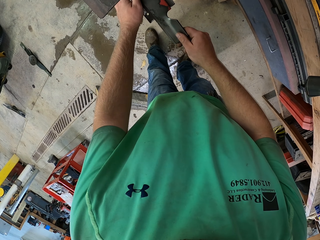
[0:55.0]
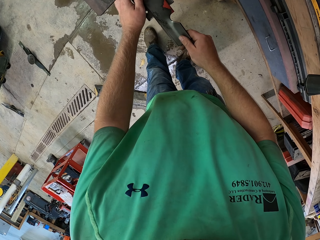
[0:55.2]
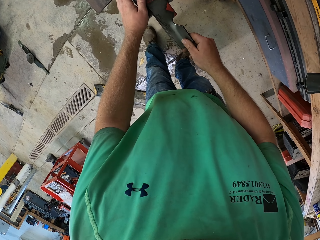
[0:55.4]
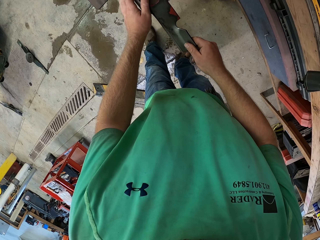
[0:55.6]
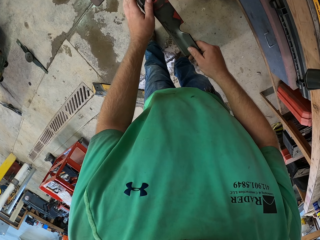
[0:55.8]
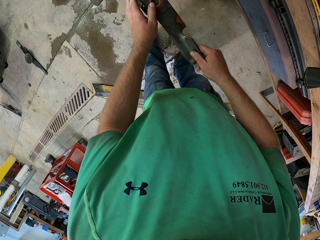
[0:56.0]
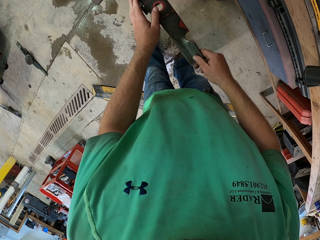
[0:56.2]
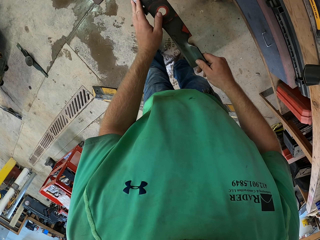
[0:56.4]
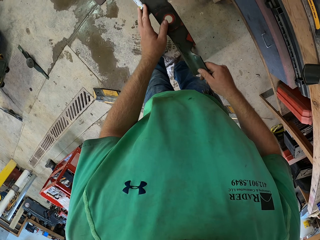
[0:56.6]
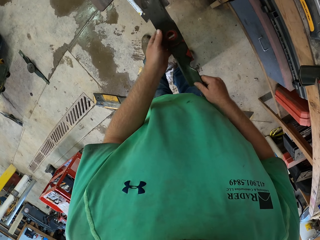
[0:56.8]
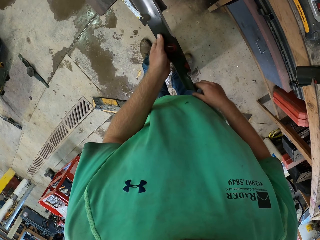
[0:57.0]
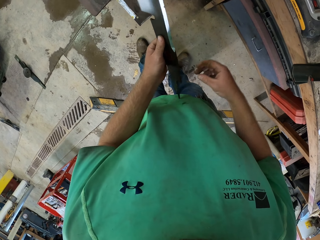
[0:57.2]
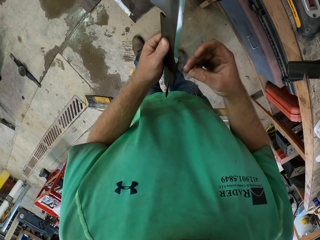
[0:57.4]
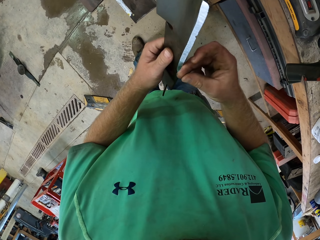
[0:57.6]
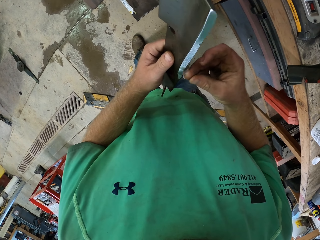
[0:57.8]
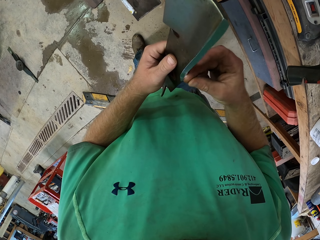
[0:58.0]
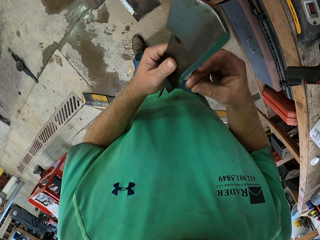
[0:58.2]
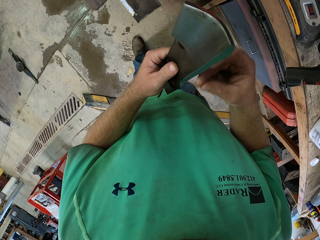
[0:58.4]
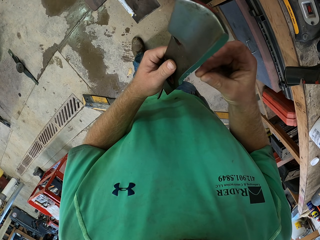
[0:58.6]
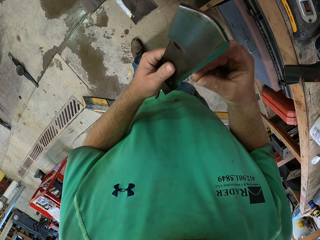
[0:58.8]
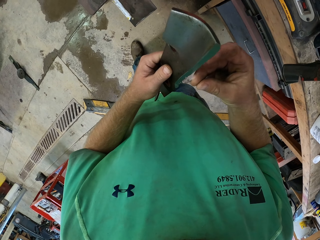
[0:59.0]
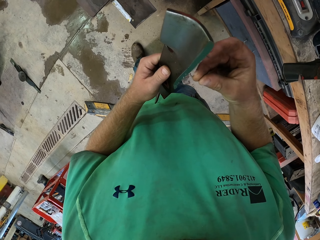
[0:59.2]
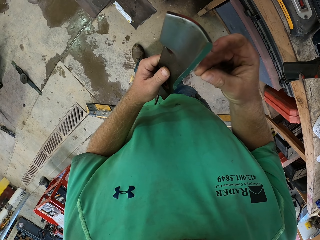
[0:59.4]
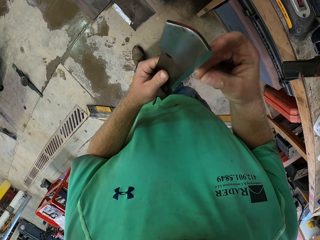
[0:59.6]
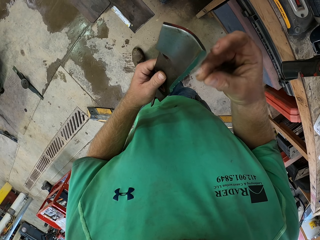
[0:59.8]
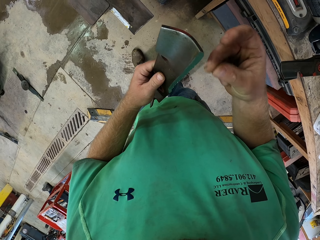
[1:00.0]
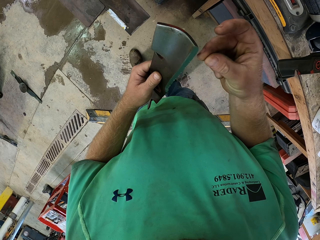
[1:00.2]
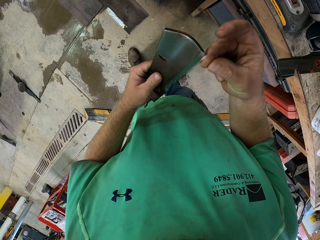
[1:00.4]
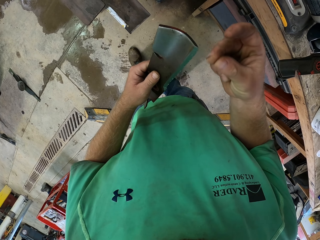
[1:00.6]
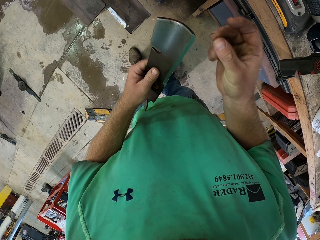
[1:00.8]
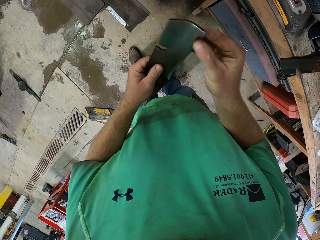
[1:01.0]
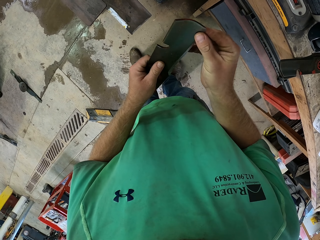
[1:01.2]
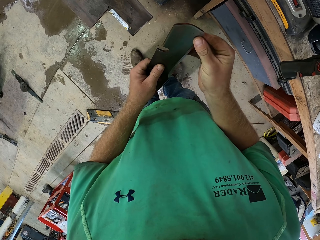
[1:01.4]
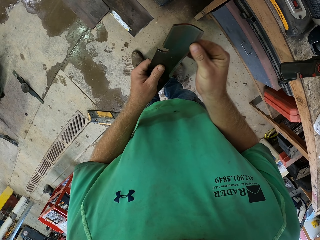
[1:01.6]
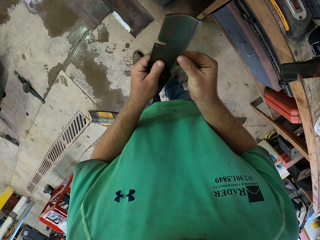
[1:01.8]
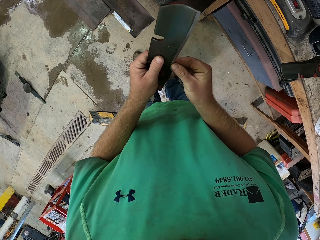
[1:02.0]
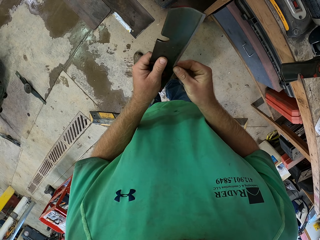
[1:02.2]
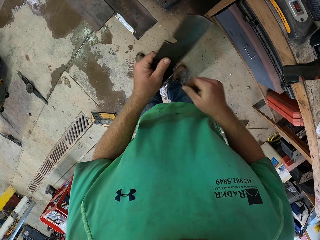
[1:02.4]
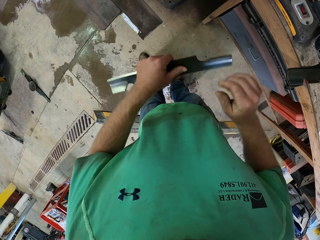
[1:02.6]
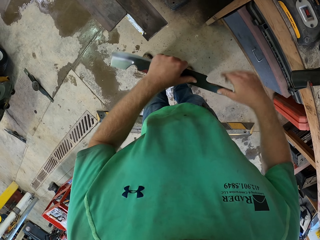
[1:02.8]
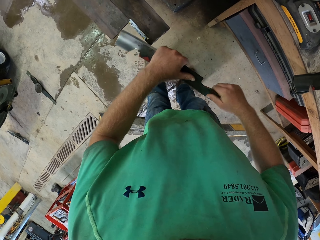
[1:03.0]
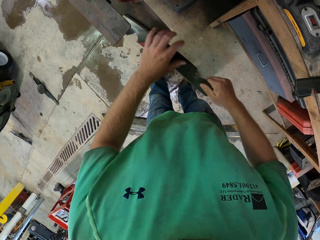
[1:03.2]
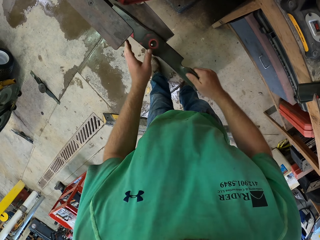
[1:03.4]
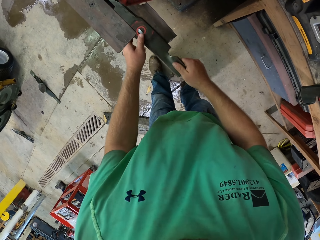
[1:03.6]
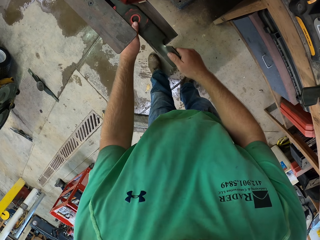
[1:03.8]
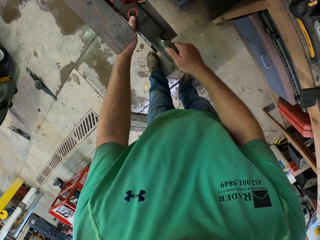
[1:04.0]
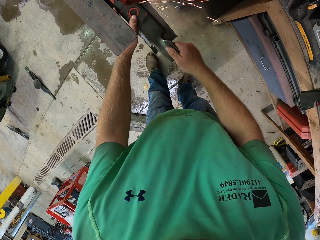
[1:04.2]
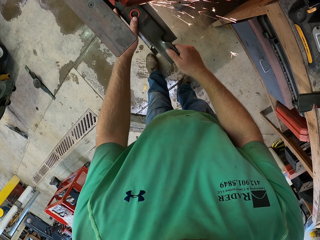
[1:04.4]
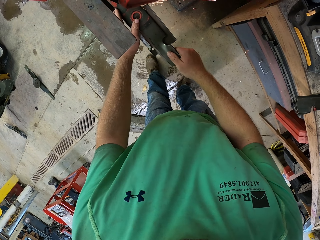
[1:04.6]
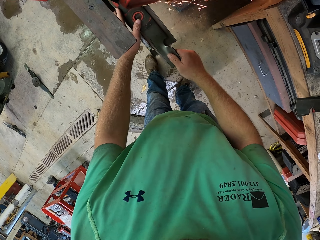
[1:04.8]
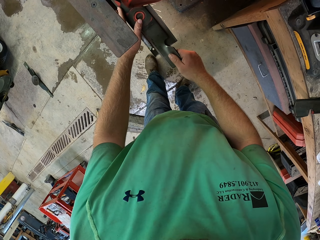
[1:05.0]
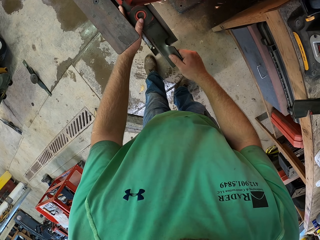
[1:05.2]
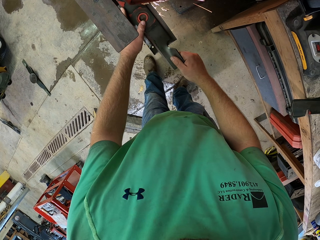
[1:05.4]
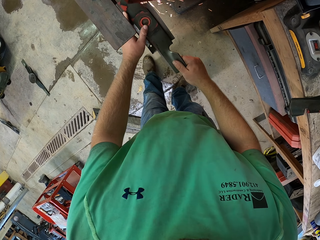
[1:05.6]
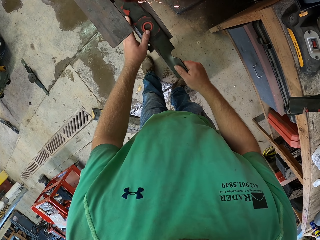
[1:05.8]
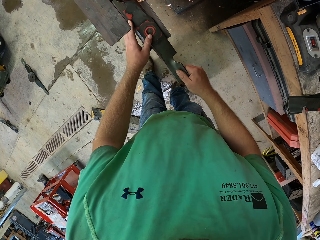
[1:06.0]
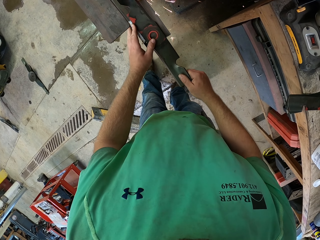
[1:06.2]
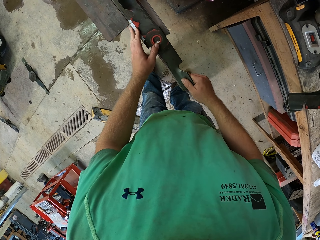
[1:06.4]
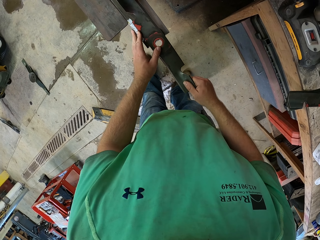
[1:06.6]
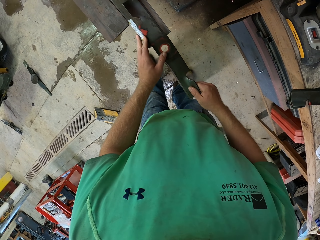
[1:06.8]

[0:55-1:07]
The camera wearer sharpens something with the machine. He examines the edges of the blade with his right fingers. He places down the right hand. He places the blade in the tool tray with his hands. He holds something with both hands. He sharpens the blade with the sharpening machine in his hands.

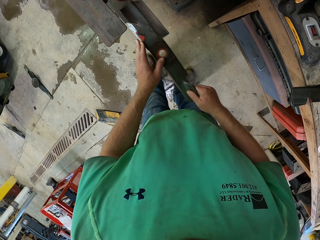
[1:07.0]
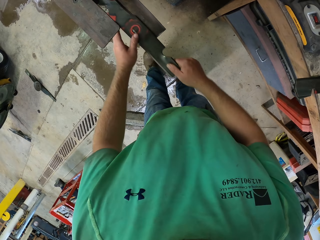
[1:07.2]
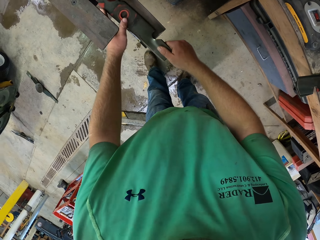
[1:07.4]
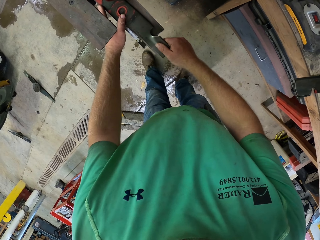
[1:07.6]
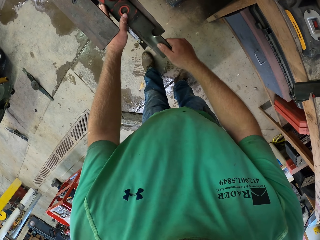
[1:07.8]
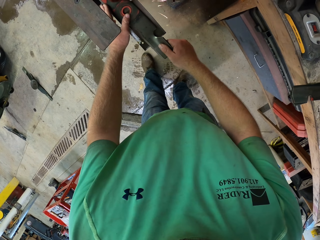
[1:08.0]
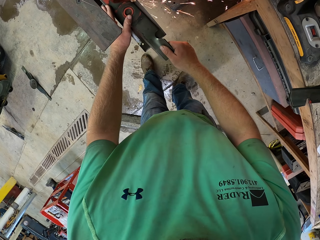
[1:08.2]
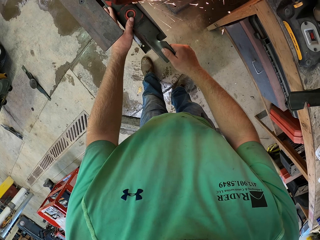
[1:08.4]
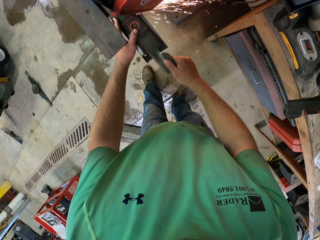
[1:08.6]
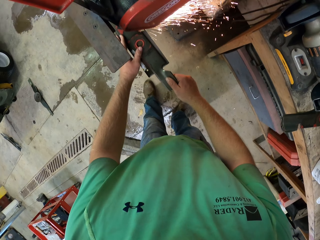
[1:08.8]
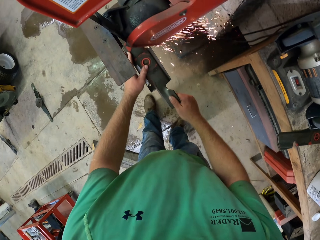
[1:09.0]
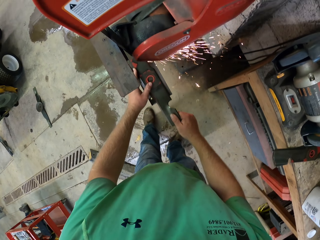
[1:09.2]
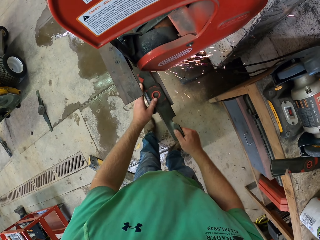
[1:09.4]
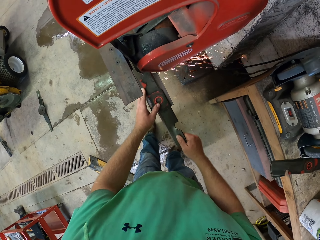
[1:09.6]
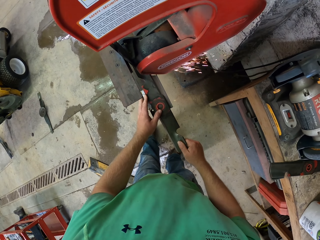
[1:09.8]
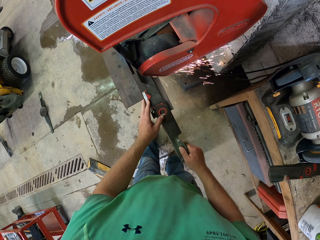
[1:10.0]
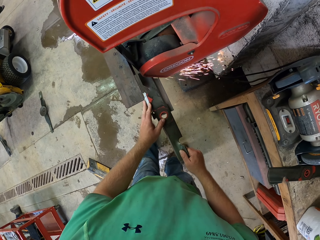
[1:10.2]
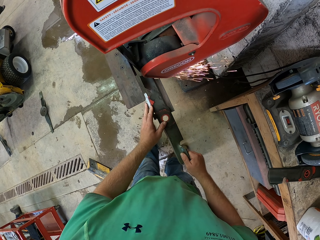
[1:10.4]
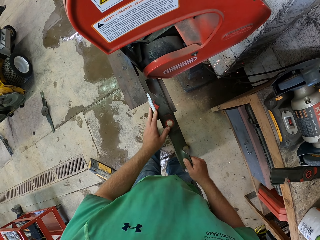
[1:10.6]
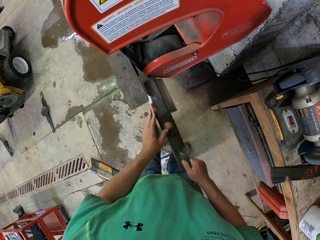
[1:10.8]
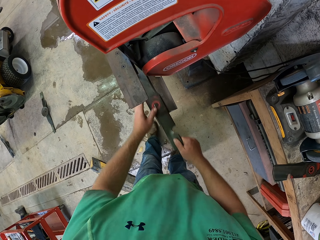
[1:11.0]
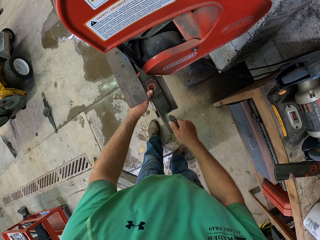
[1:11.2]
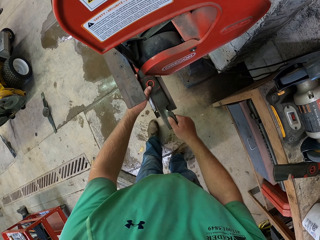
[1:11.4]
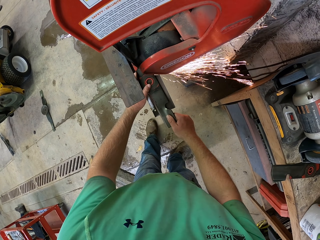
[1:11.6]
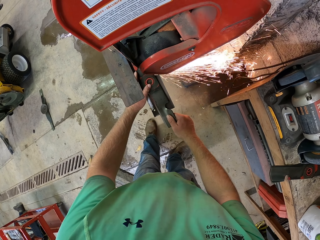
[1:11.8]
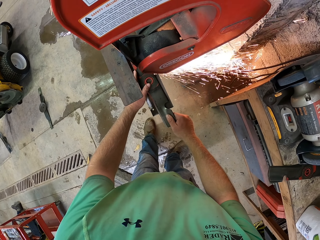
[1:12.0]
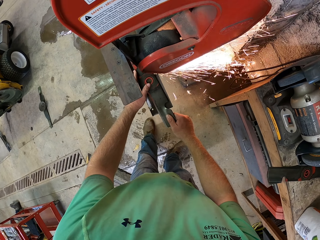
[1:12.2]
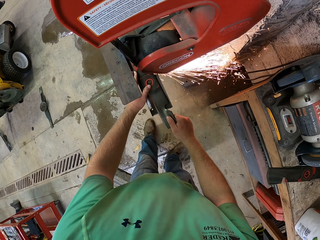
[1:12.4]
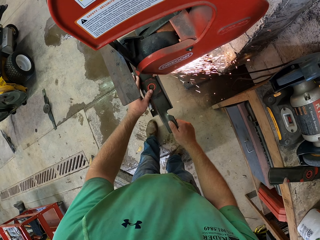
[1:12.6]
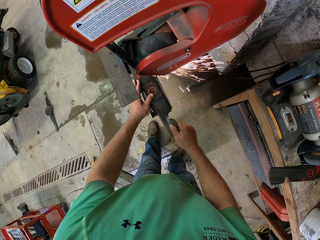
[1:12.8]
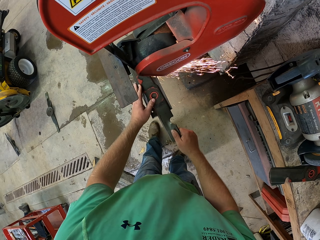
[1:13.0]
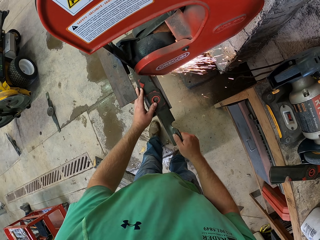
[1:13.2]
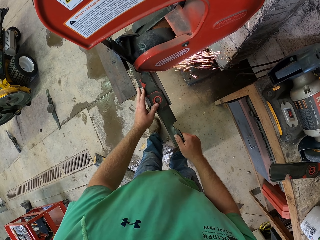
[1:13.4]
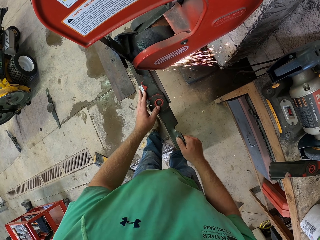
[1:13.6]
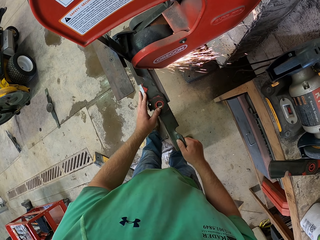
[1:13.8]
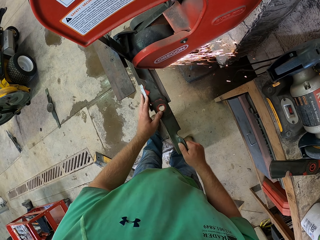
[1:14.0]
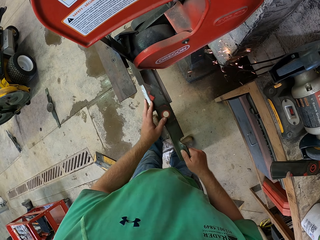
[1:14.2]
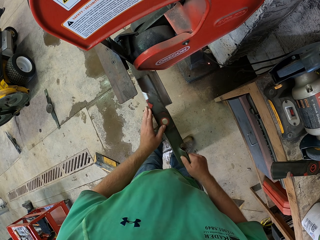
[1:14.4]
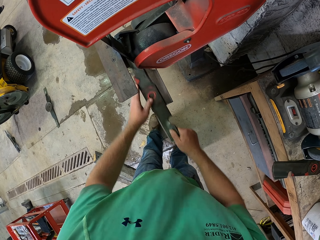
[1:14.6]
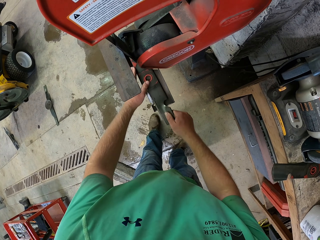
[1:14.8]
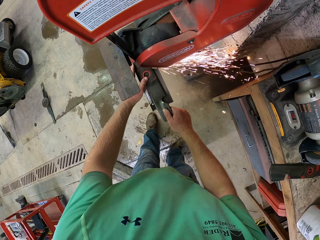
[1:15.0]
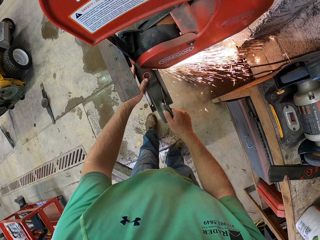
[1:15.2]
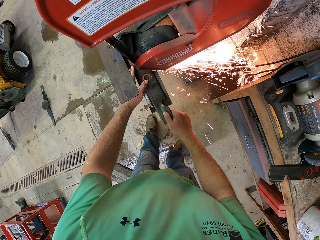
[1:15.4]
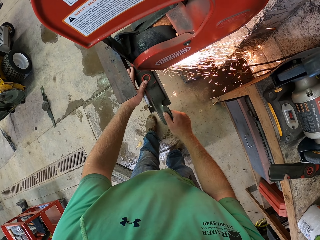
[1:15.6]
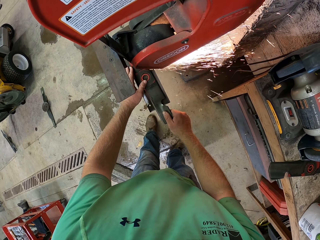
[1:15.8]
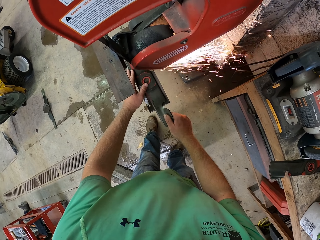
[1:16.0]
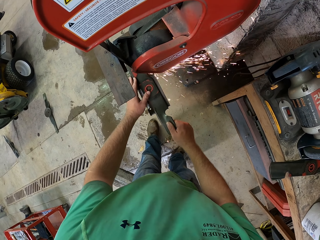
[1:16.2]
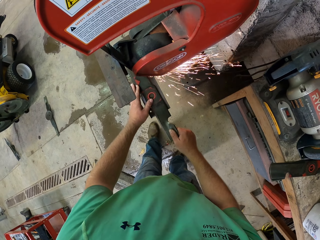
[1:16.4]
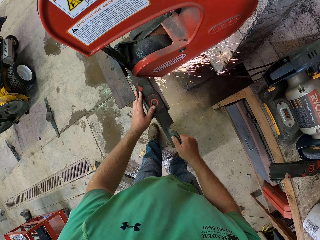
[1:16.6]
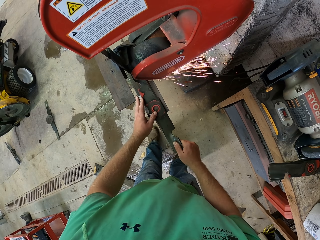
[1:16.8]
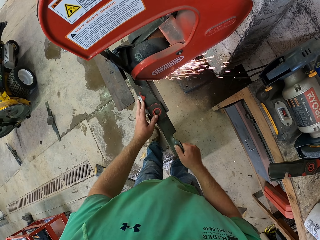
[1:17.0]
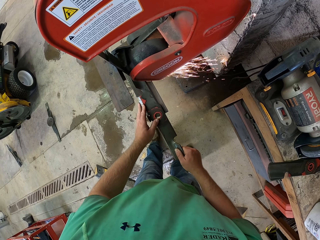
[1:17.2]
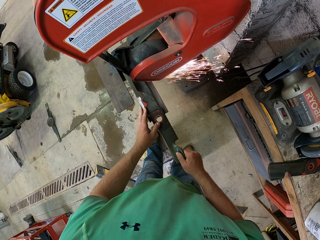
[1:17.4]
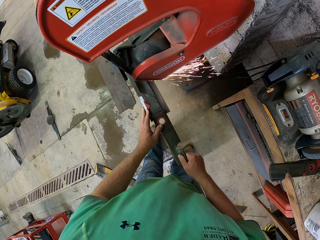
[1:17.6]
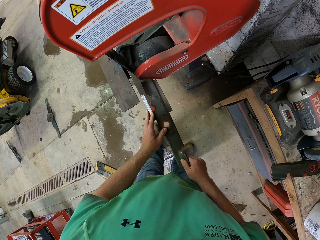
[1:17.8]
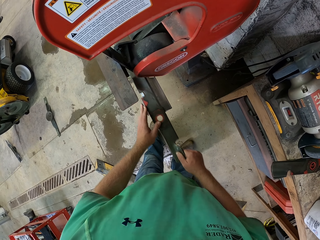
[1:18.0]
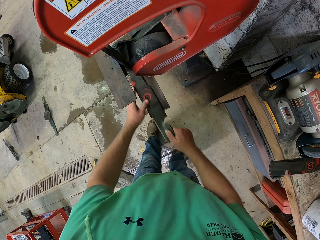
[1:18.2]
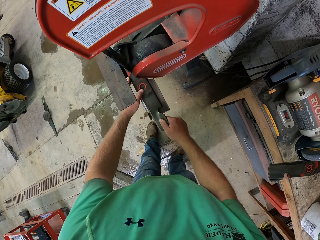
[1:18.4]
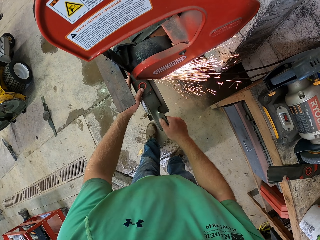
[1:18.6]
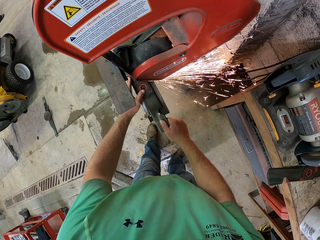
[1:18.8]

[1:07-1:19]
The camera wearer places something in the machine. They sharpen something with the machine. They place something in the machine. They sharpen something with the machine. They place something in the machine.
